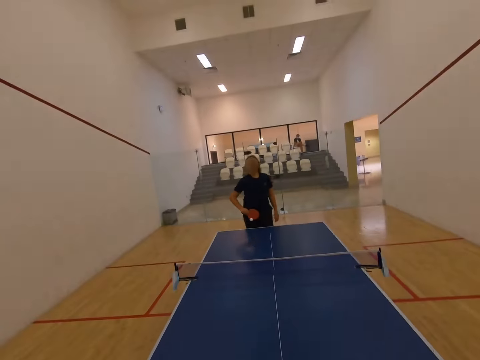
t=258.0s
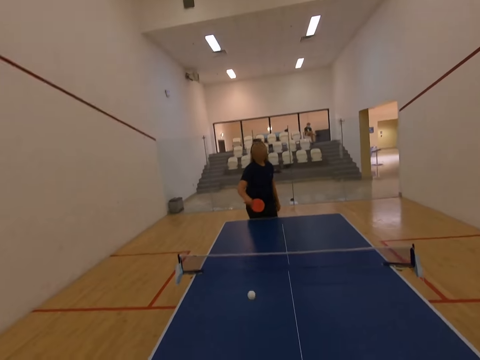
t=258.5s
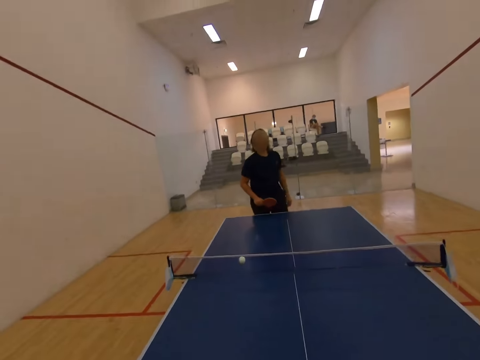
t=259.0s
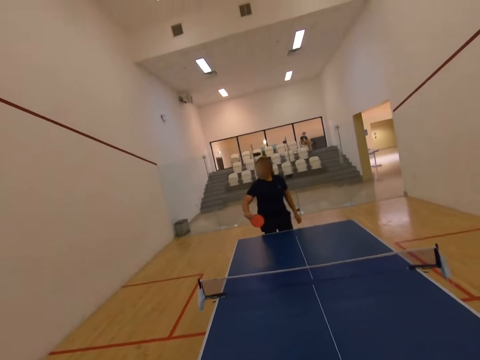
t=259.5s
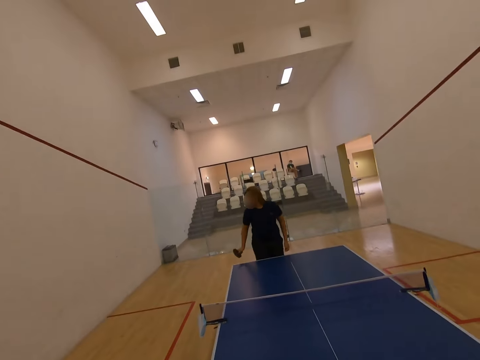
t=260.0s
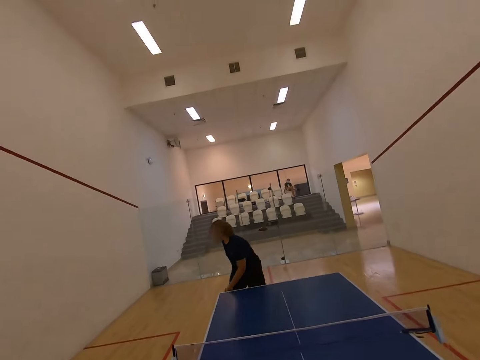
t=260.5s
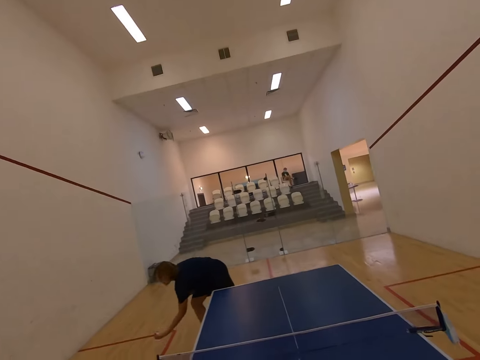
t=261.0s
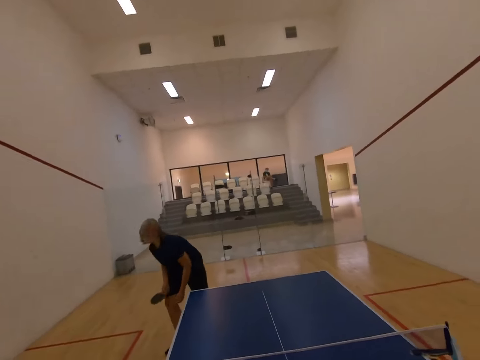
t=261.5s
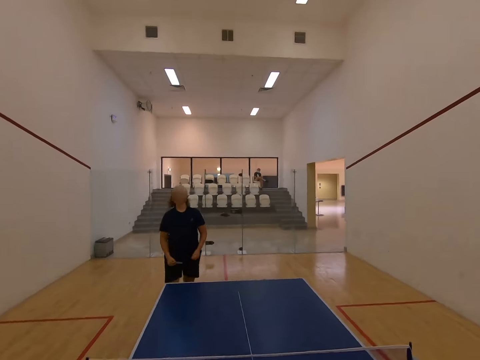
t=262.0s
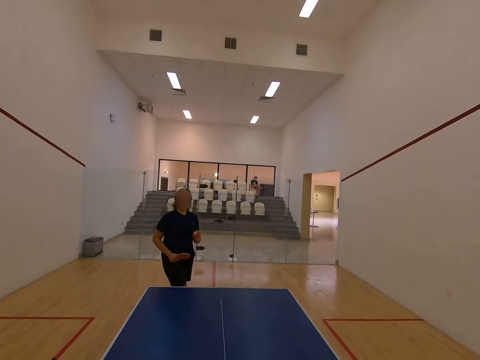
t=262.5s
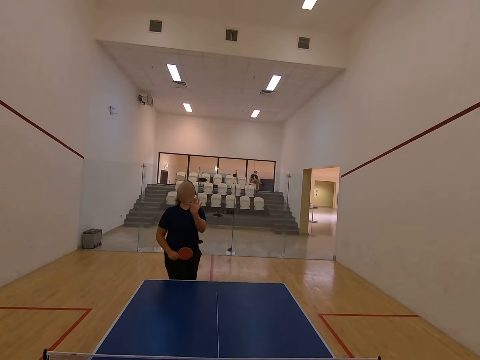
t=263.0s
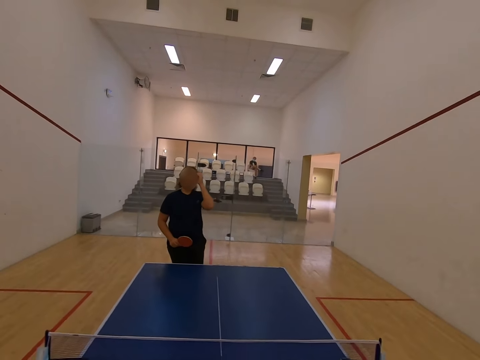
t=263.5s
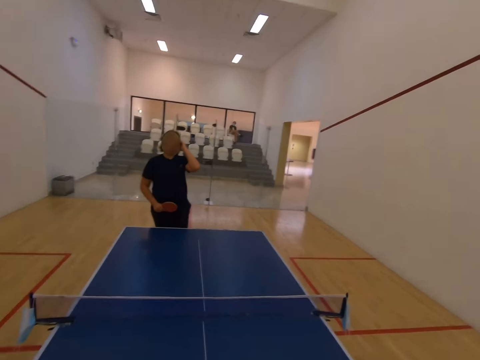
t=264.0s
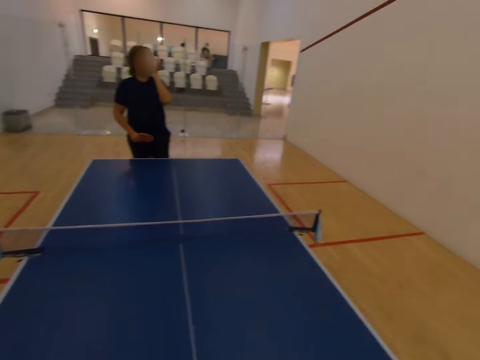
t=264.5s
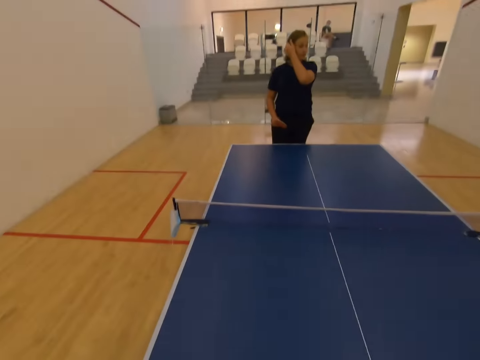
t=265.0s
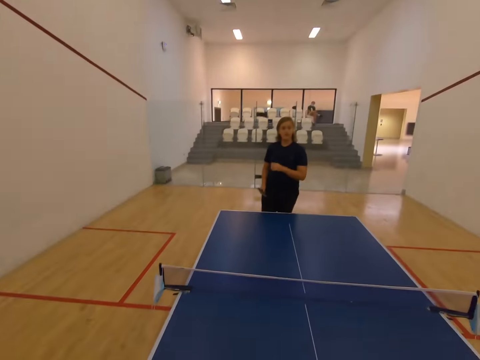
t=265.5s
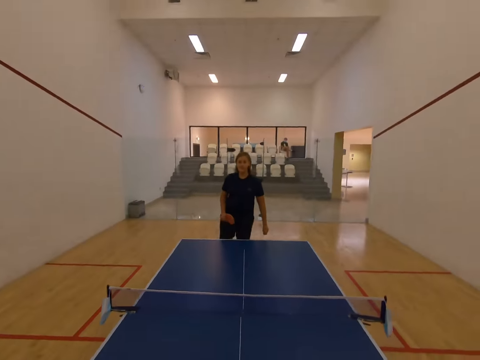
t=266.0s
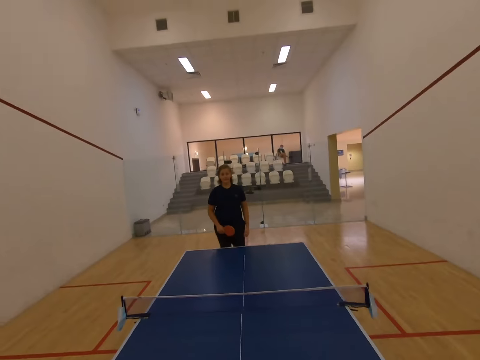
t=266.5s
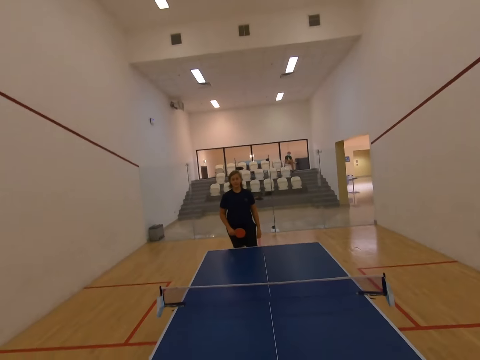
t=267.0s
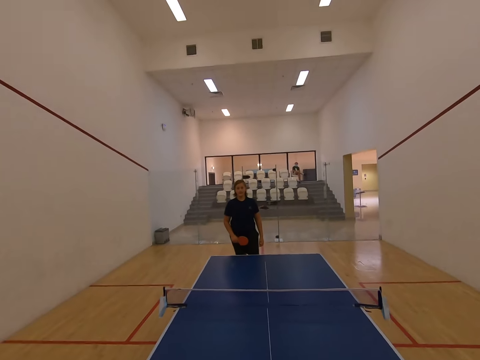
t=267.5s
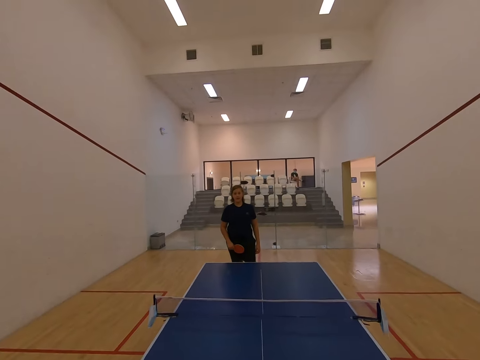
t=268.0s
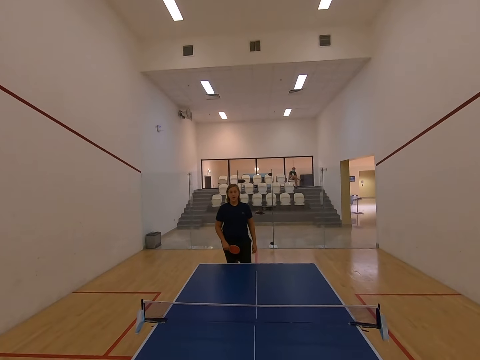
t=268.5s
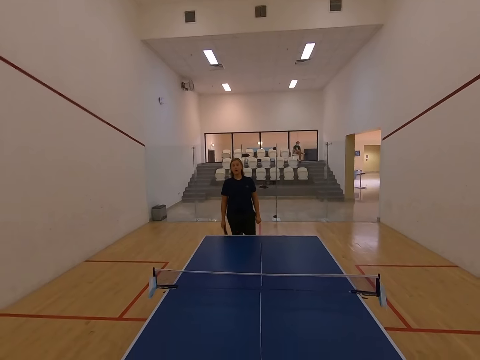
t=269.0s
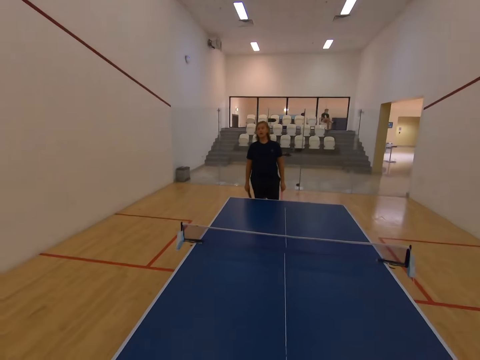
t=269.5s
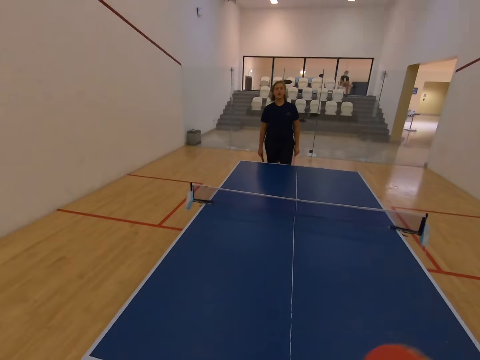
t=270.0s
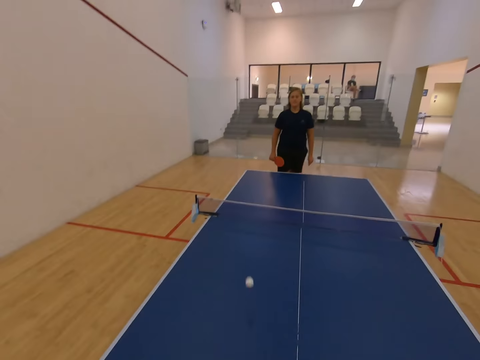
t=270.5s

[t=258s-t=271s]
A person hits the tennis ball with the table tennis racket. The person hits it again. The camera wearer bends. The person picks up the ball from the floor. The camera wearer picks up the tennis ball and plays tennis ball with the person. They look around, touch the hair, and look at the tennis ball.

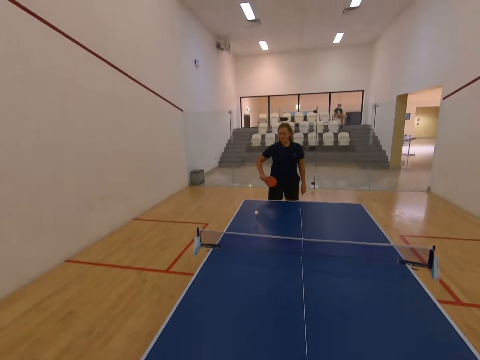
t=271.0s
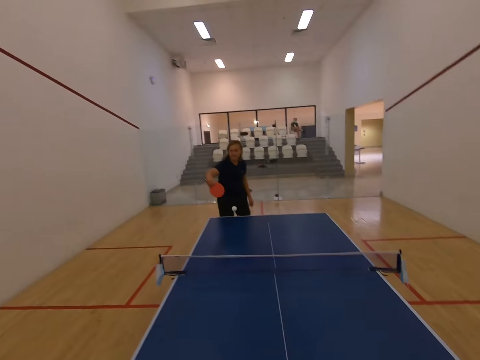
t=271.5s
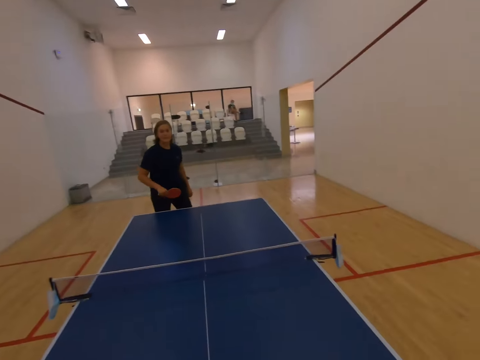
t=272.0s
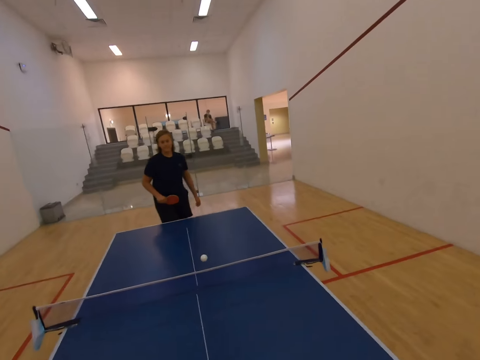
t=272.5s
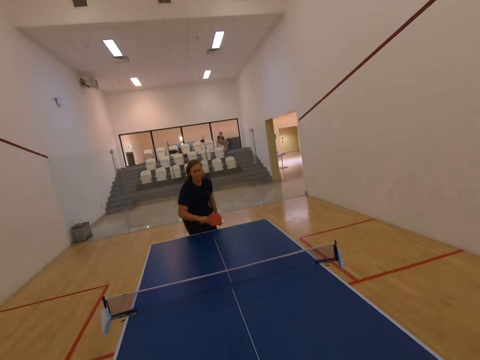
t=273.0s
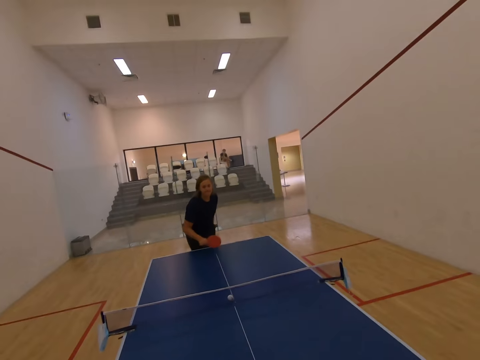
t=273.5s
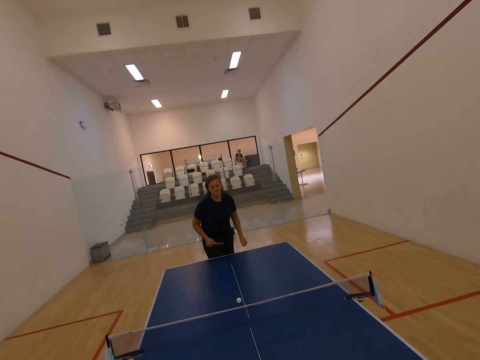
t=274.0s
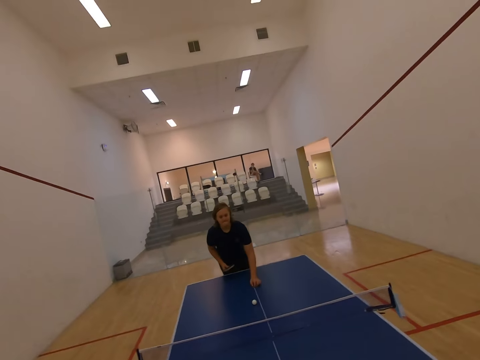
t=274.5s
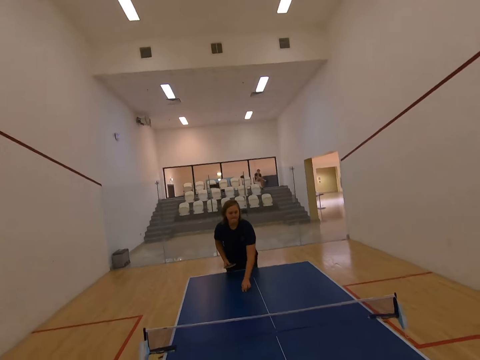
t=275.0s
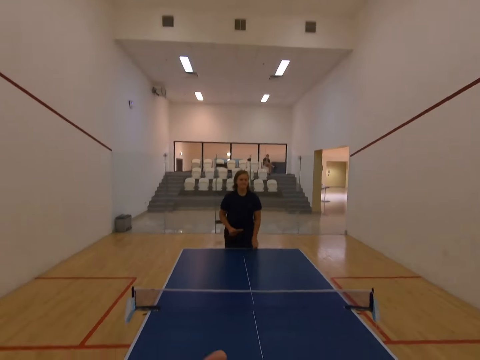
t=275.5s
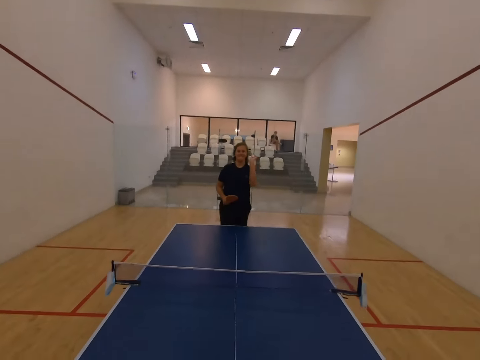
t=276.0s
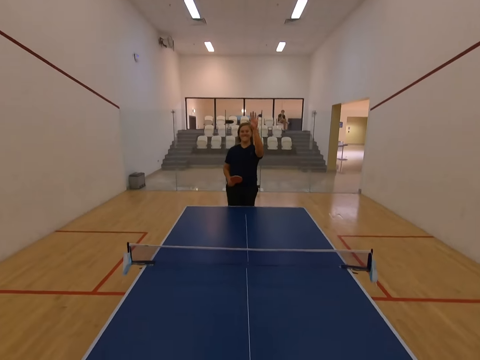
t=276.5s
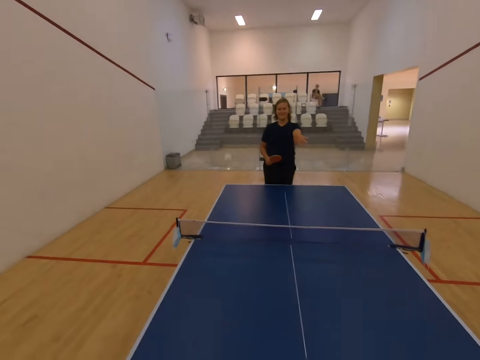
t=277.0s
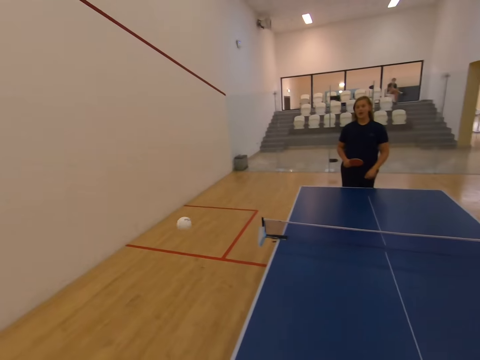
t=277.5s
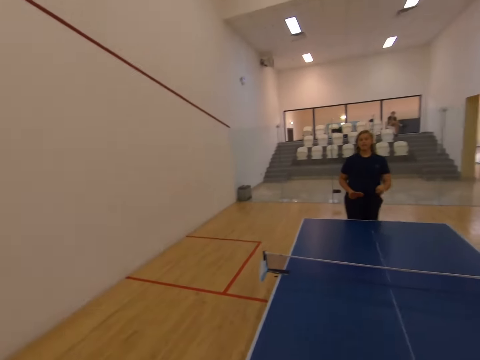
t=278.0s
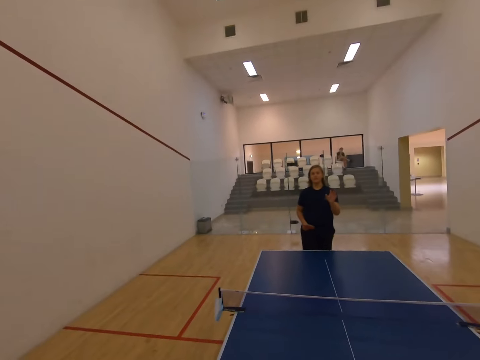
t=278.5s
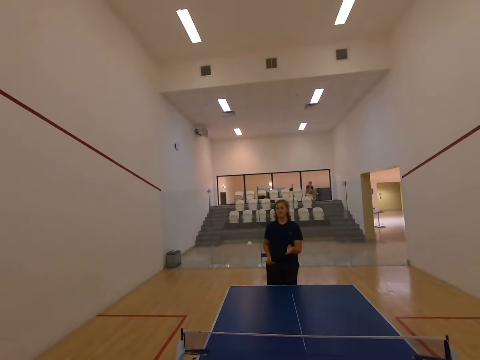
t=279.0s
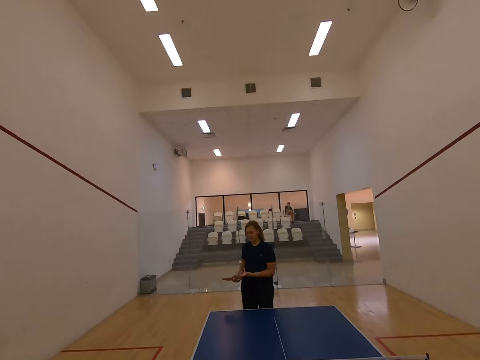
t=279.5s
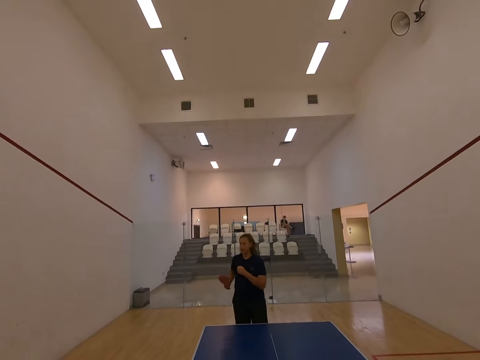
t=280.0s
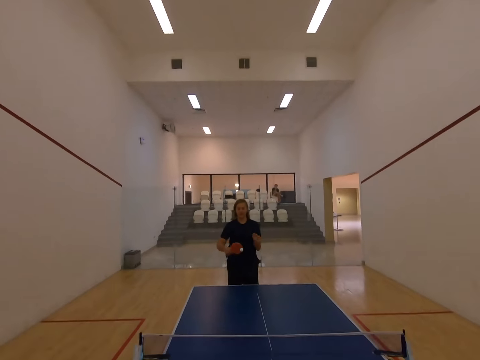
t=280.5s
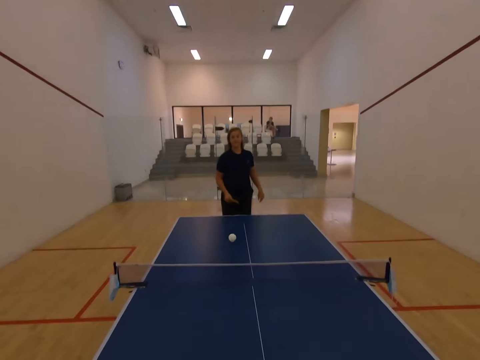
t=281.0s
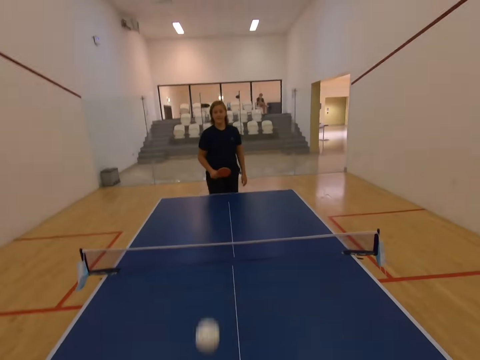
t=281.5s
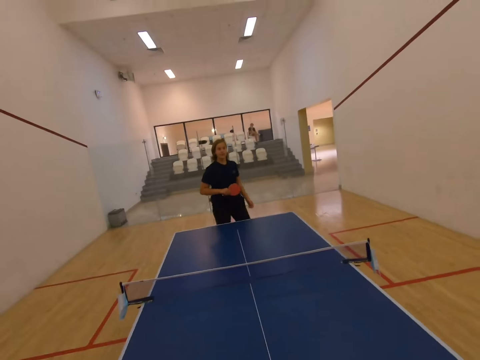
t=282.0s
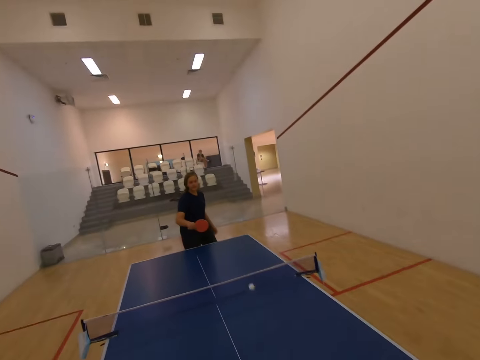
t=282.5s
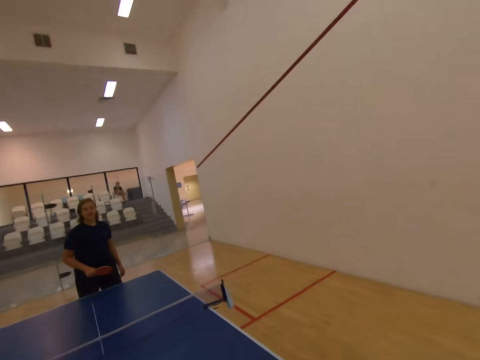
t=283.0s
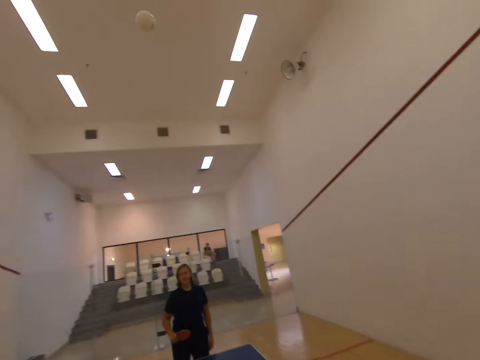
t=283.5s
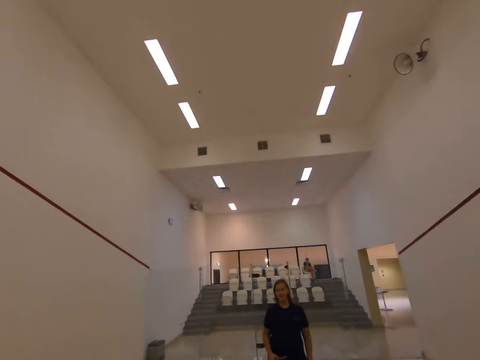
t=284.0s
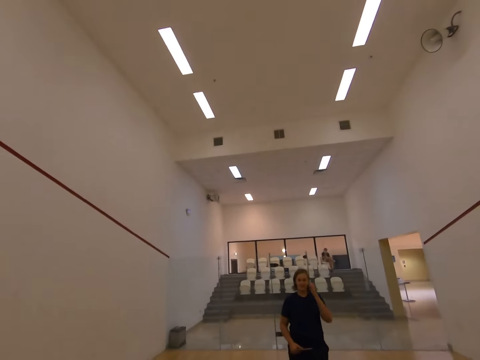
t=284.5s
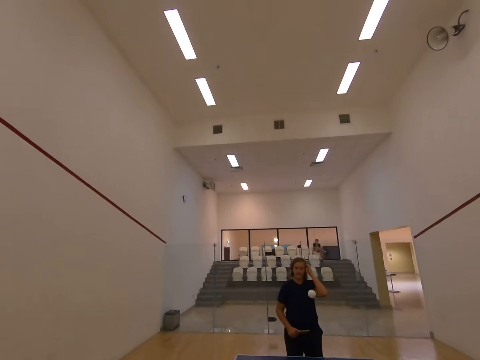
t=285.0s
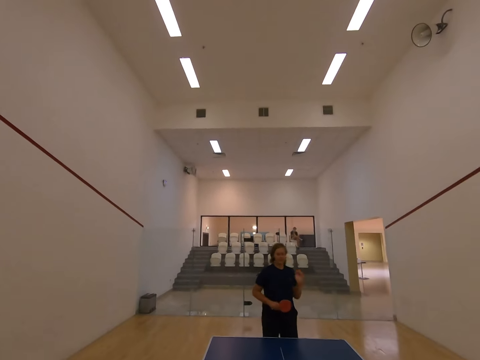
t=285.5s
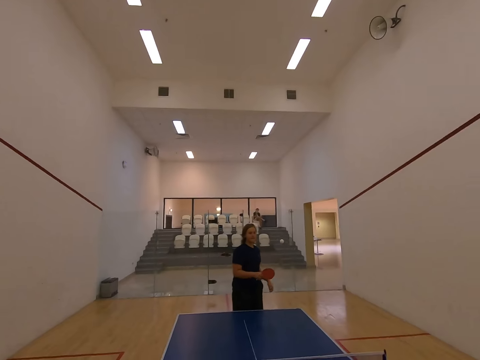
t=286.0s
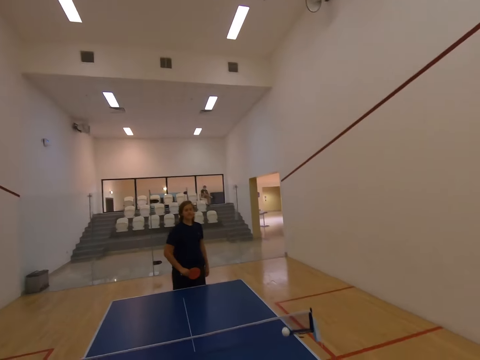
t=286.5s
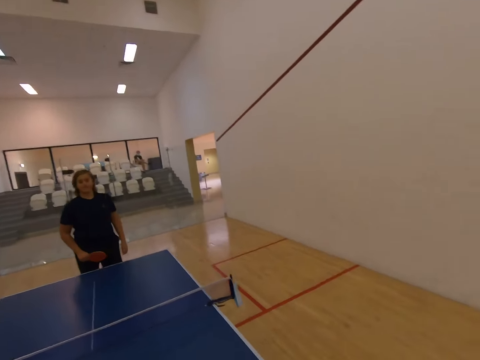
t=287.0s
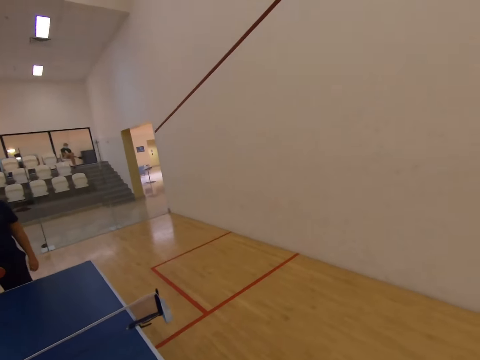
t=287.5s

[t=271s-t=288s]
A person hits the tennis ball with the table tennis racket. The camera wearer plays tennis ball with the person. The person hits the tennis ball with the table tennis racket again. The camera wearer holds the tennis ball. The person picks up the ball with the left hand and throws the ball with the left hand. The camera wearer plays tennis ball with the person. The person hits the tennis ball with the table tennis racket.
